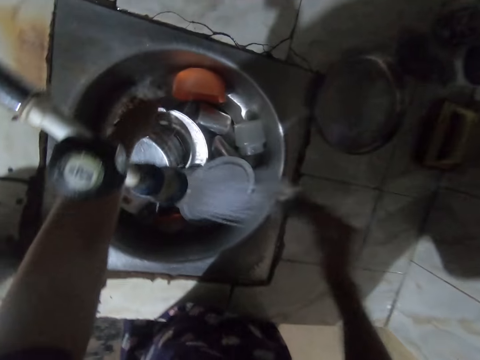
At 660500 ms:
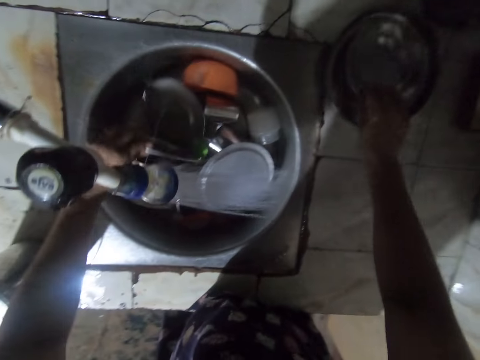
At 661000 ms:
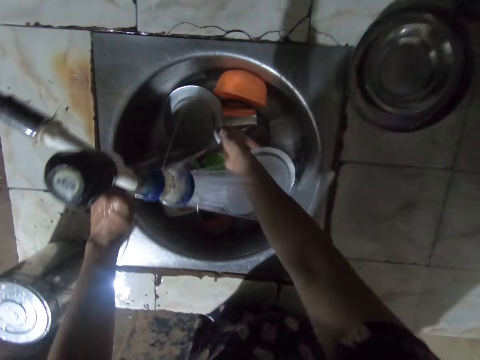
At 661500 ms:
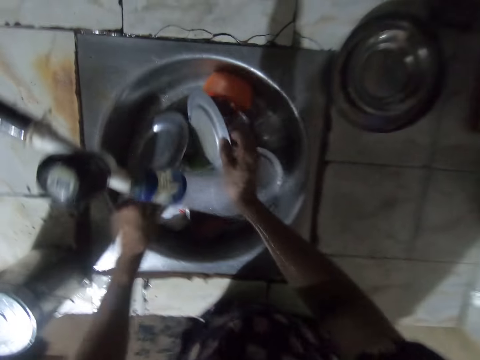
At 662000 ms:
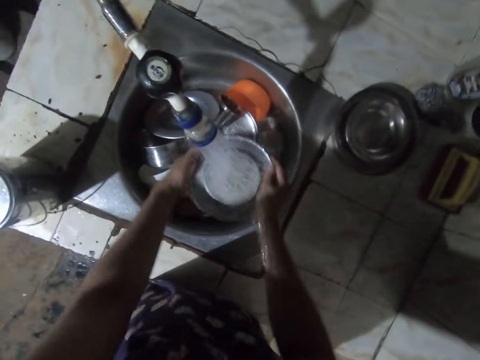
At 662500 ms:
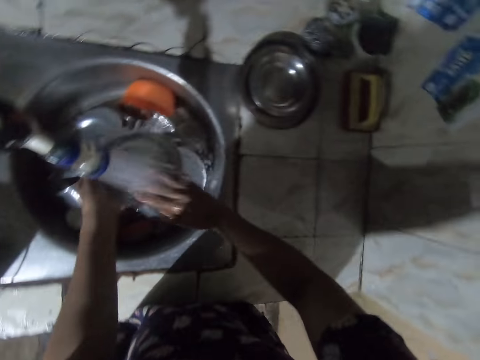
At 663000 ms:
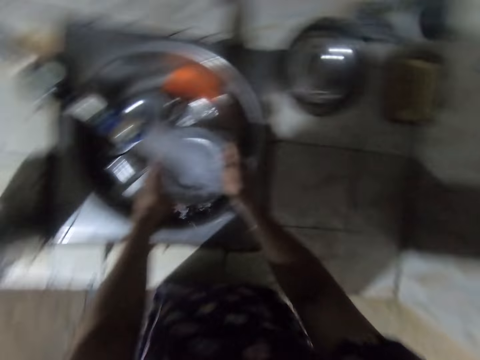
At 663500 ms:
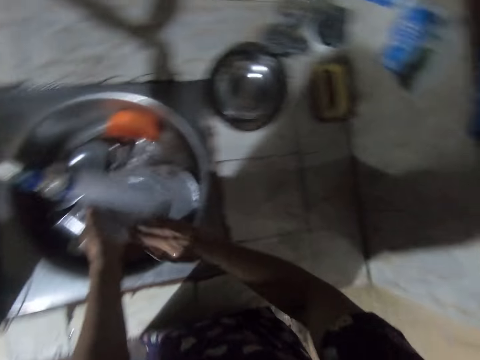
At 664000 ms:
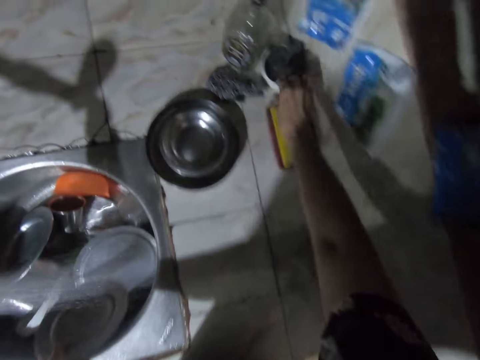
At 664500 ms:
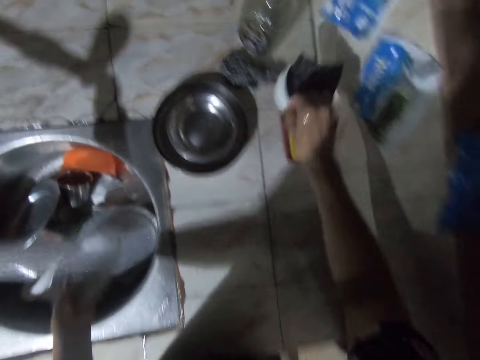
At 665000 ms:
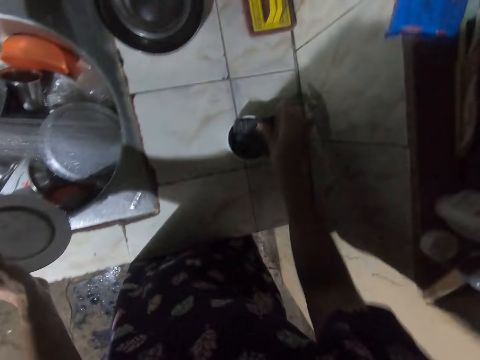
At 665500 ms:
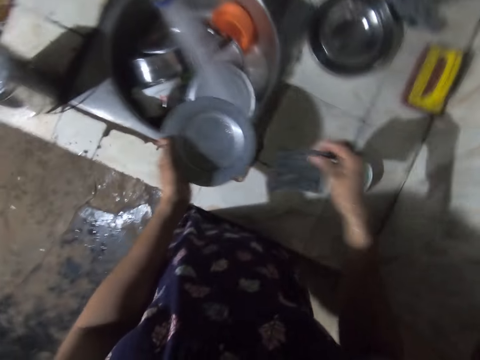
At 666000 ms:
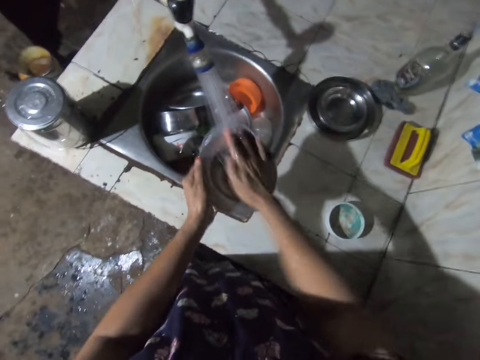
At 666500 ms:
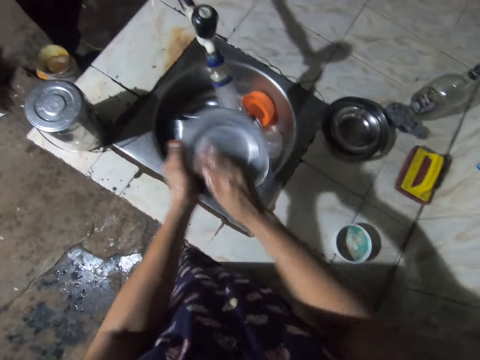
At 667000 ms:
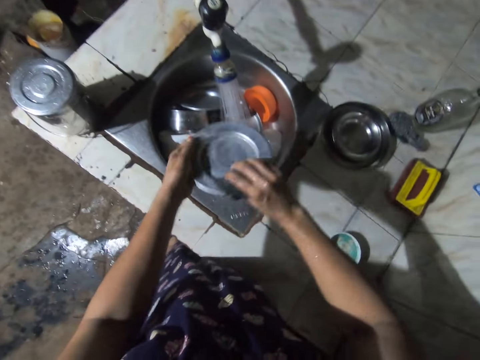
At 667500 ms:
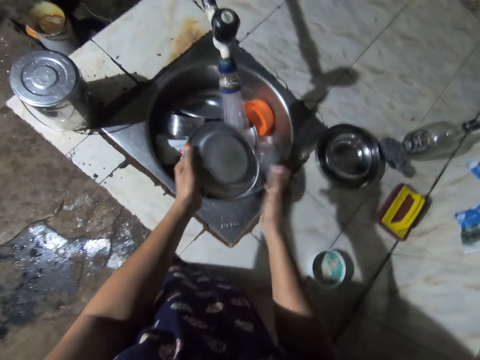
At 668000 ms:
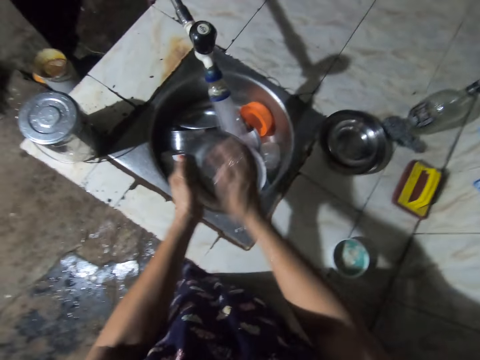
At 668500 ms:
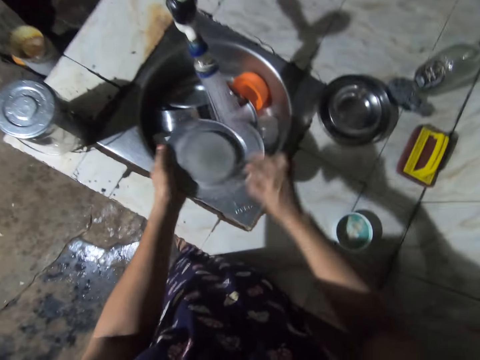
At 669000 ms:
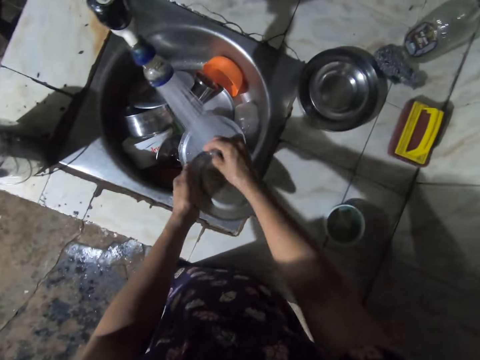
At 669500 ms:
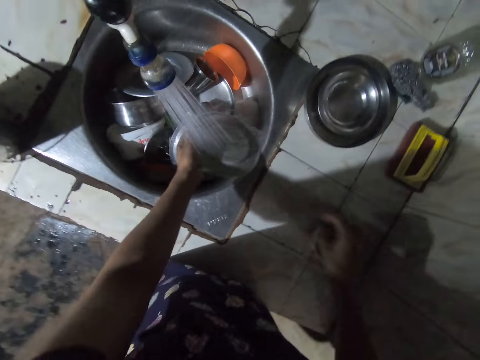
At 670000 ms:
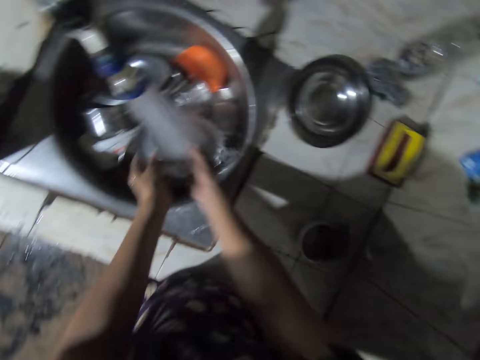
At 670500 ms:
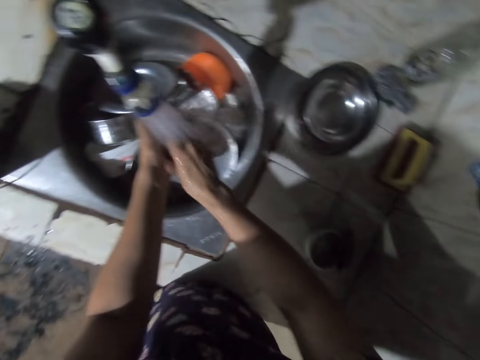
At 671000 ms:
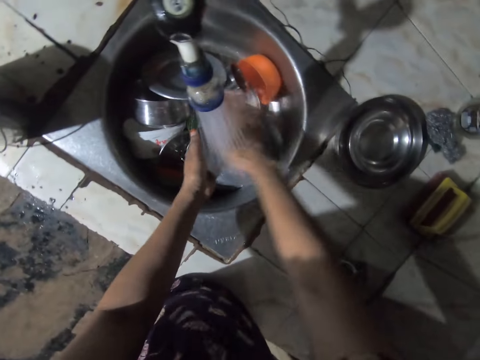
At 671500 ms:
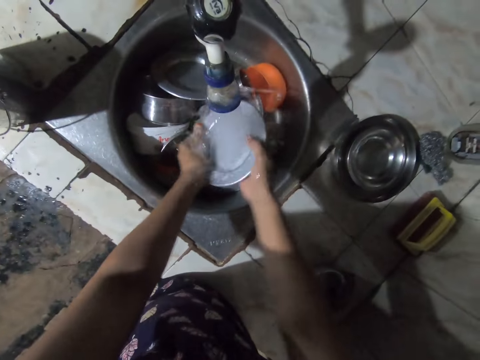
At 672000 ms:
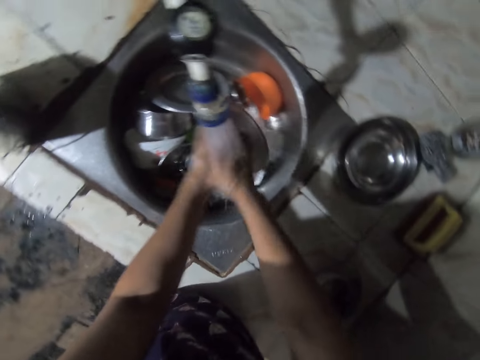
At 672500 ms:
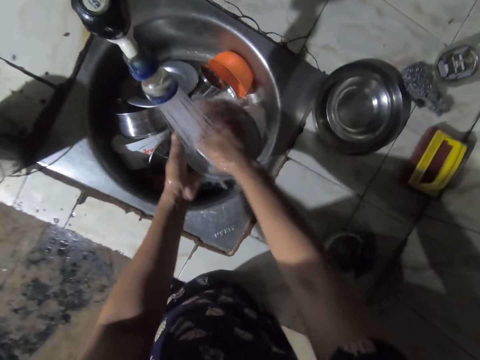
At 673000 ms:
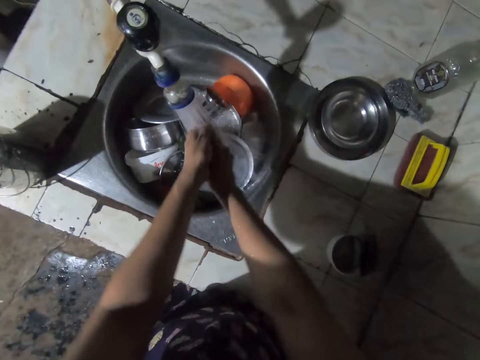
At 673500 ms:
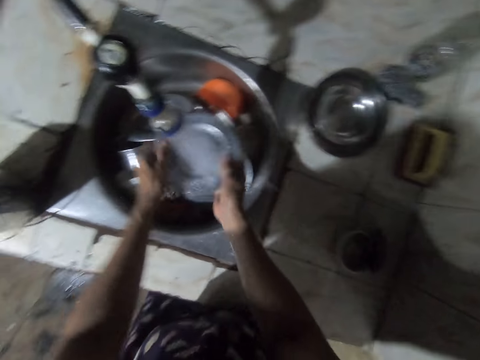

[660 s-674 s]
The camera wearer places the plate on the other utensil. They rinse the plate. They move a tin. They pick up the can from the countertop and place the can on the countertop. They pick up the foam from the can and wash the plate. They drop the foam in the can. They wash the utensils and rinse the plate.

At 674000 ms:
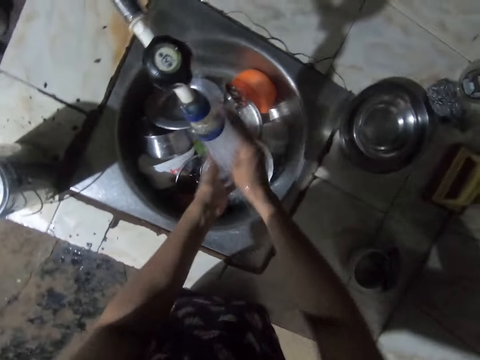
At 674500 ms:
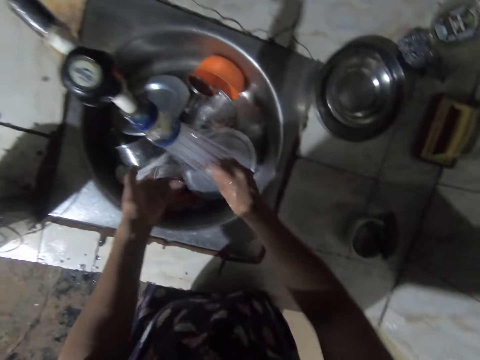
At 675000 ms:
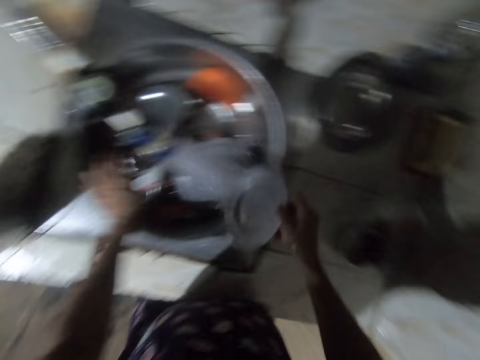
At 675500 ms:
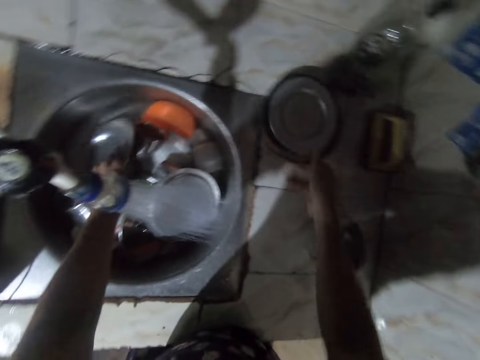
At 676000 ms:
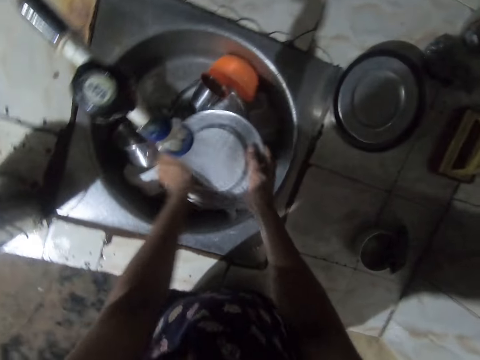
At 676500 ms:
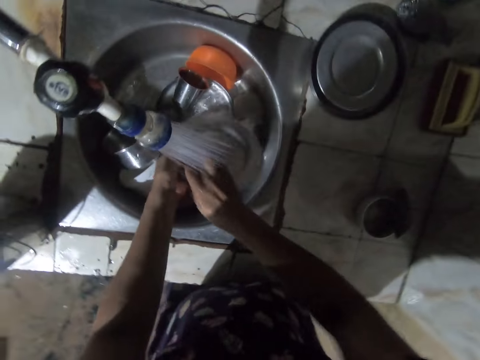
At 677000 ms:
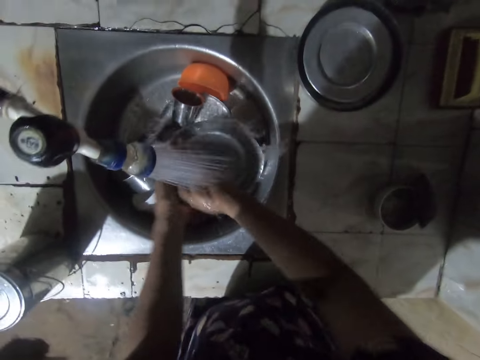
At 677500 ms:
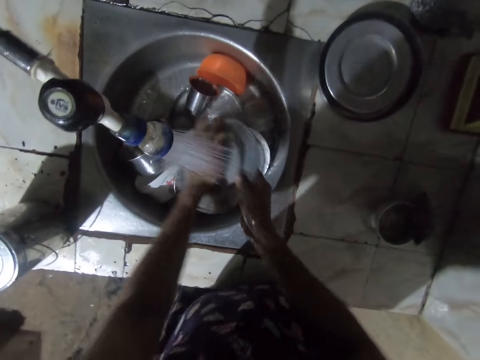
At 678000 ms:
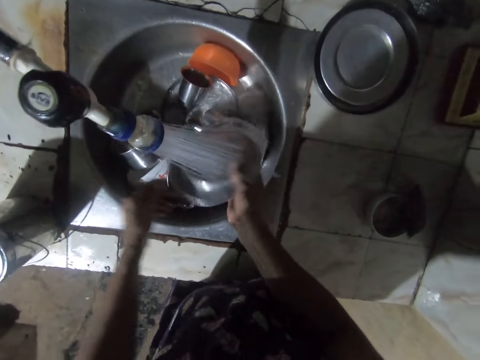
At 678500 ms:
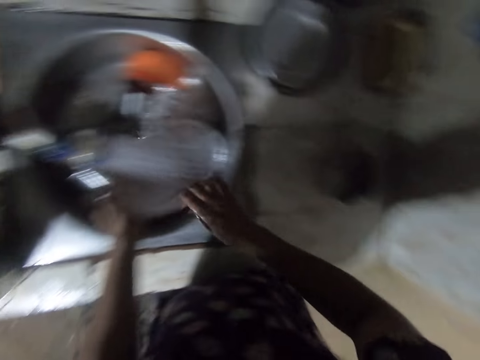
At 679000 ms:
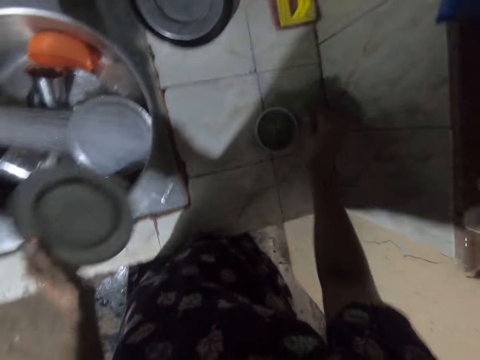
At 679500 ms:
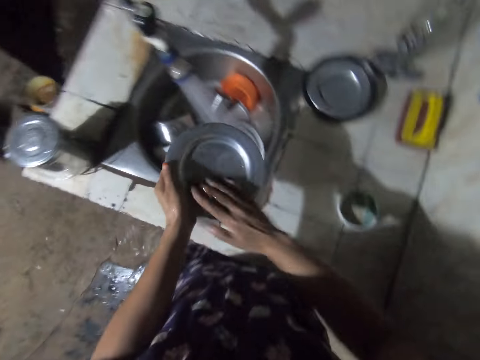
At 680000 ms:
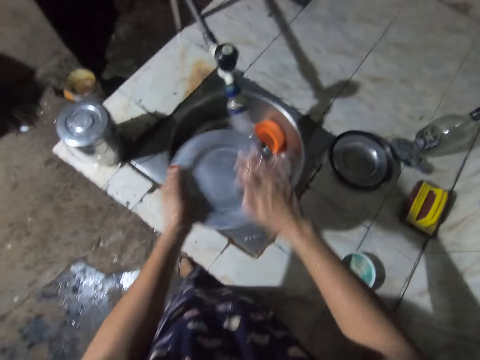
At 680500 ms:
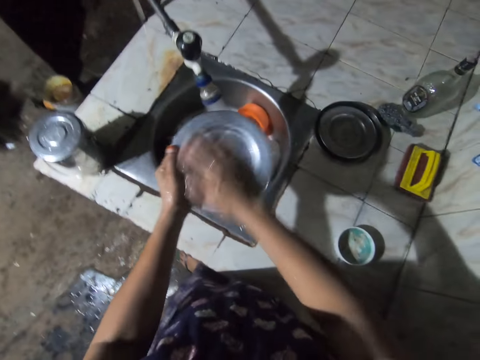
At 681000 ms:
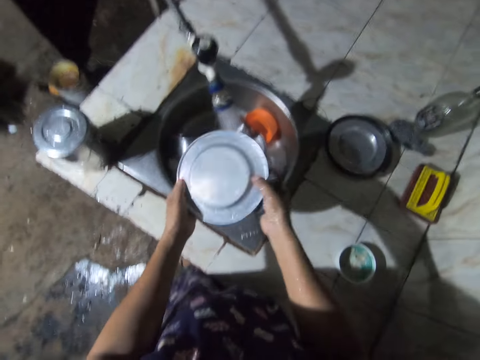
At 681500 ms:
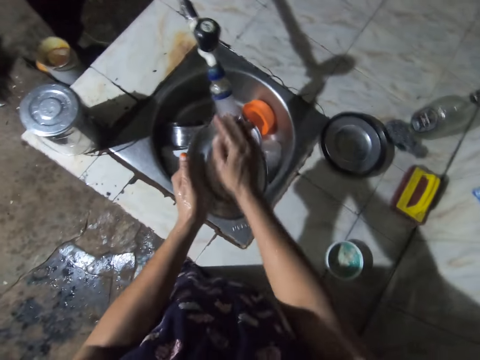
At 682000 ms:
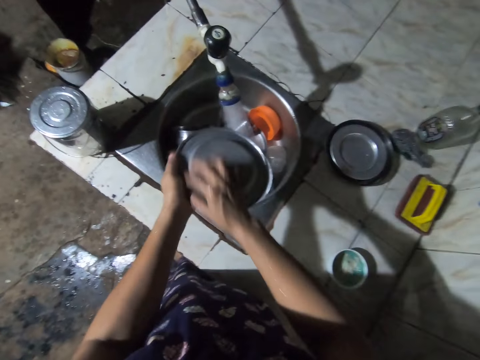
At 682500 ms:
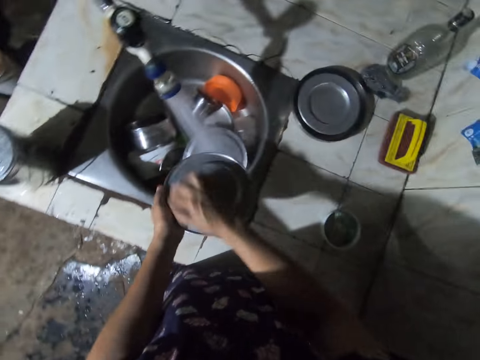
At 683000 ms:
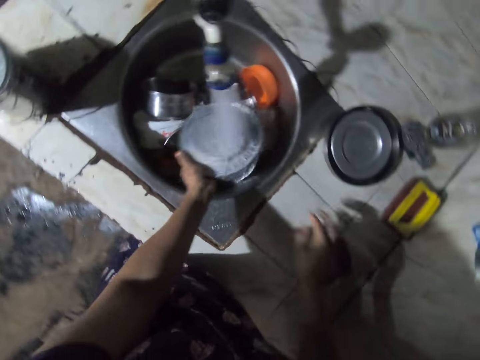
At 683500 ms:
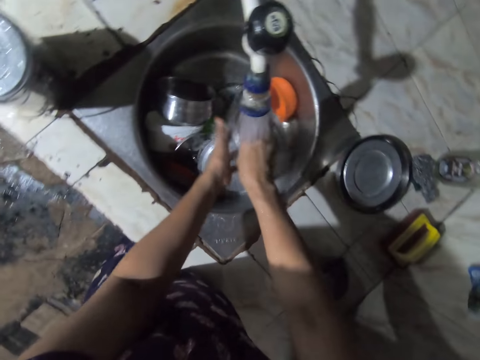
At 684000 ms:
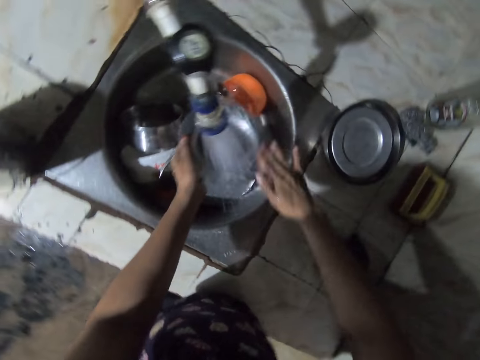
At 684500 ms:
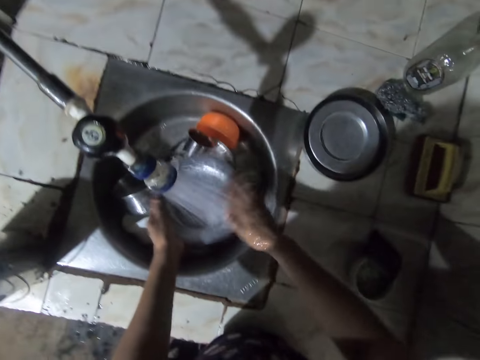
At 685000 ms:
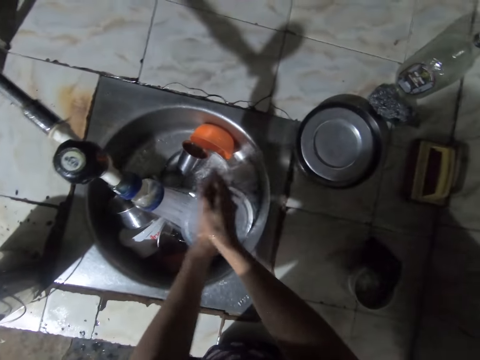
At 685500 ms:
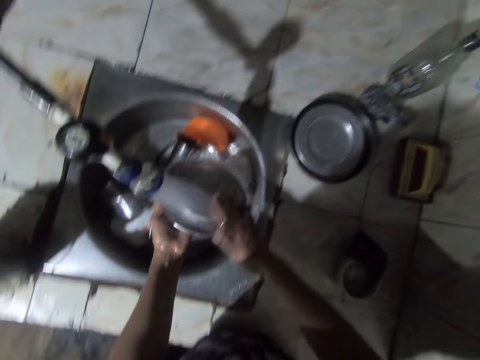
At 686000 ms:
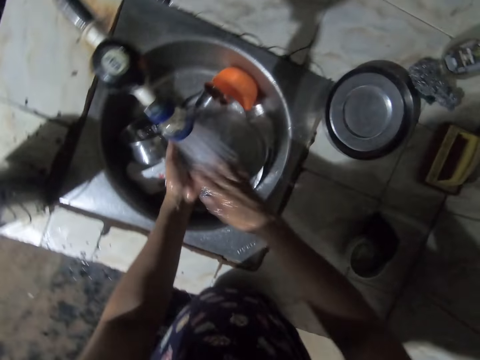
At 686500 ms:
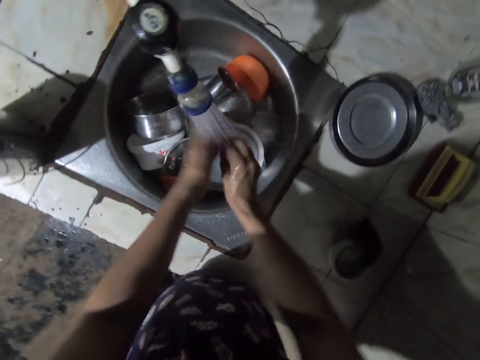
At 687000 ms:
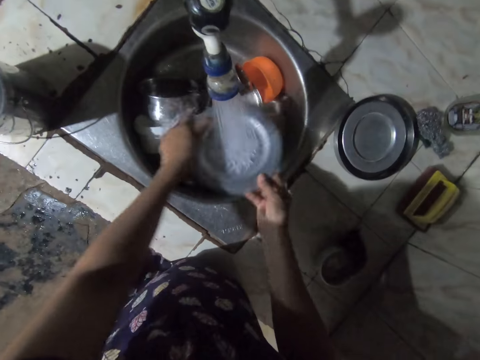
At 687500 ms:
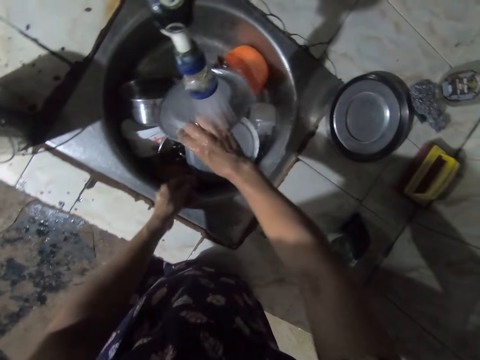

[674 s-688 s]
The camera wearer places the plate on the other utensil. They rinse the plate. They pick up the foam from the can and wash the plate. They drop the foam in the can. They rinse the plate and wash the utensils. They sing.
